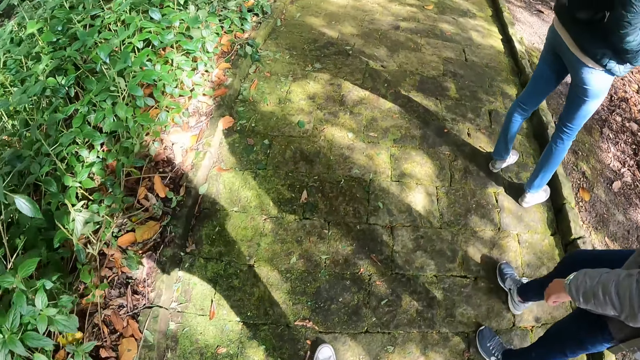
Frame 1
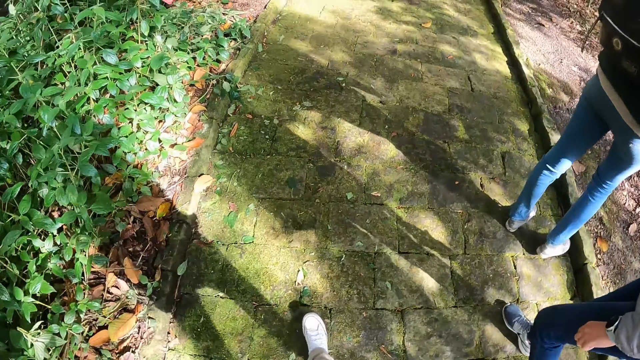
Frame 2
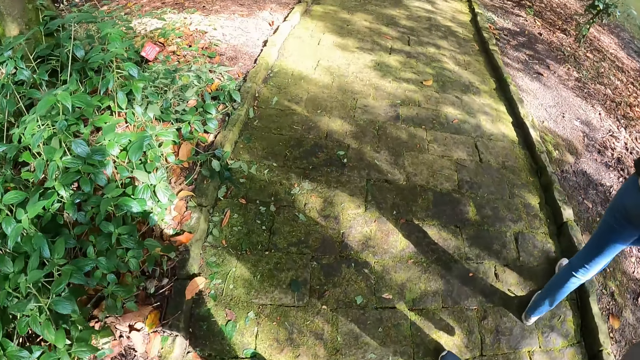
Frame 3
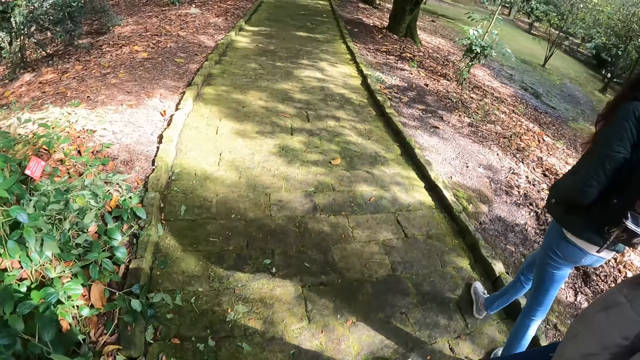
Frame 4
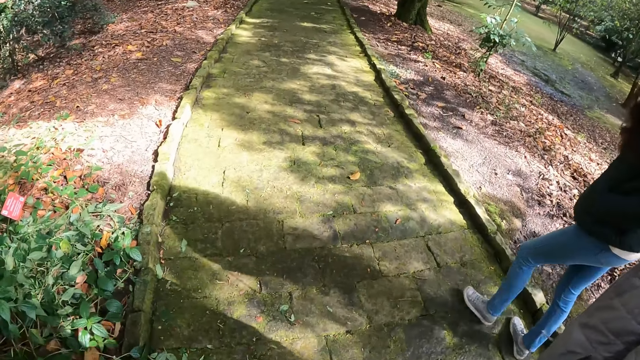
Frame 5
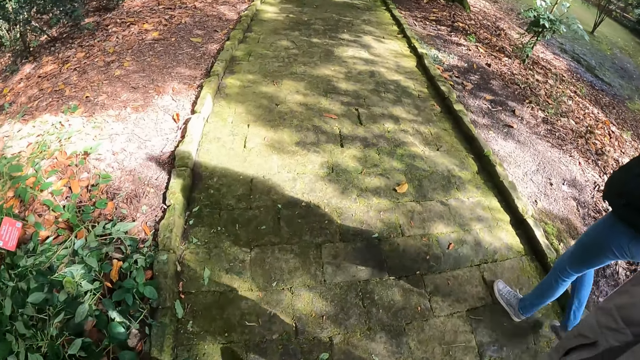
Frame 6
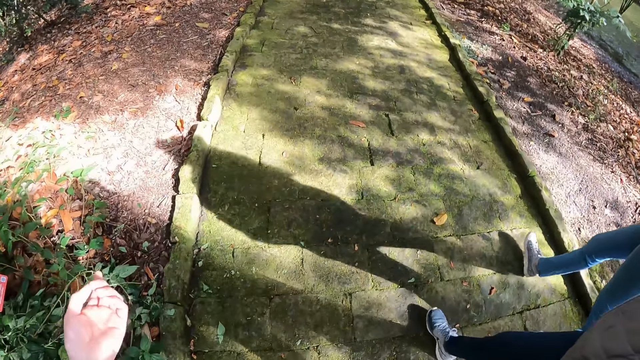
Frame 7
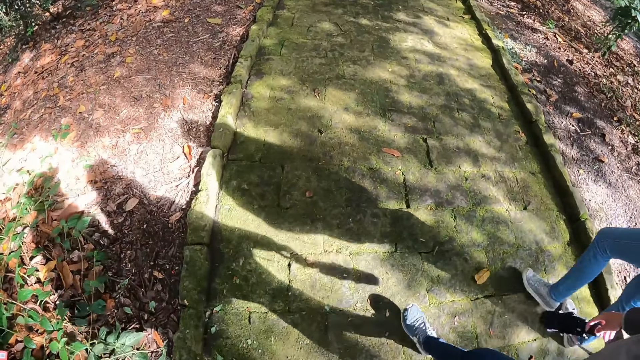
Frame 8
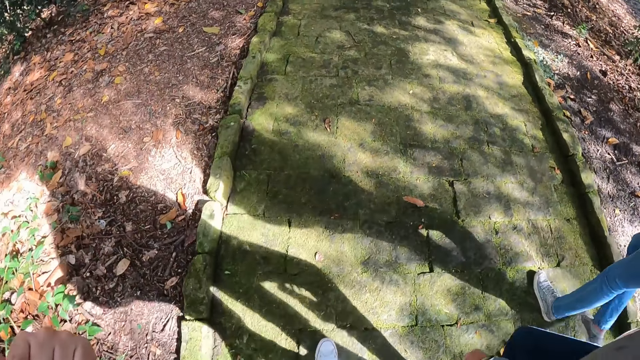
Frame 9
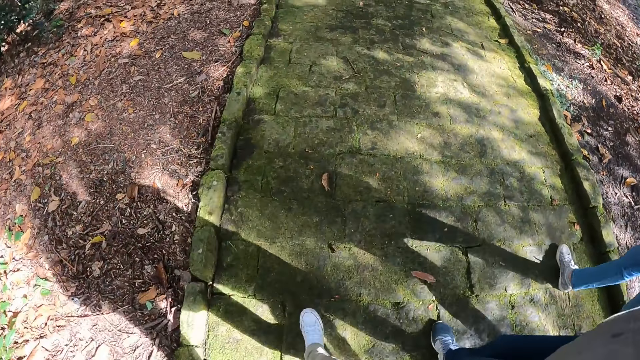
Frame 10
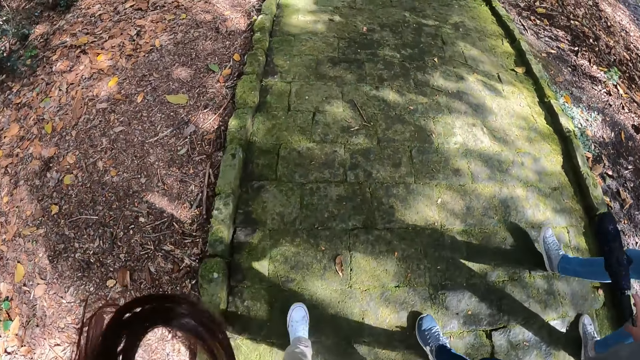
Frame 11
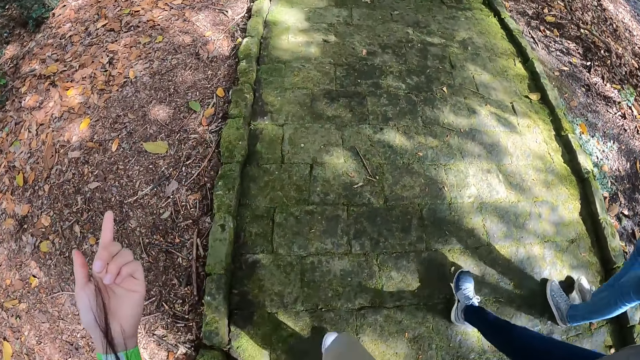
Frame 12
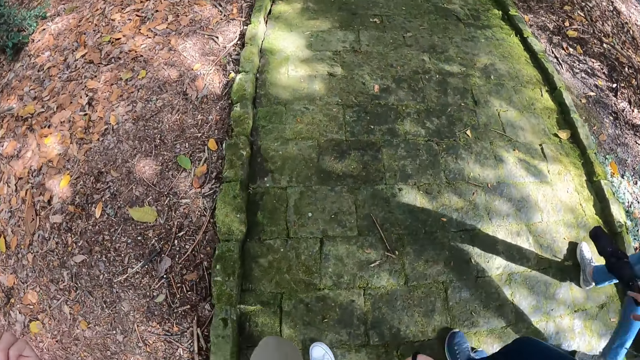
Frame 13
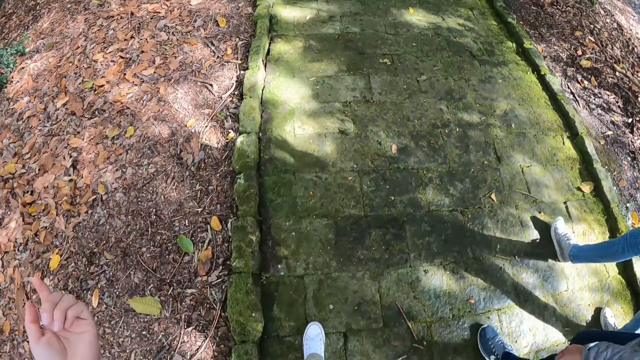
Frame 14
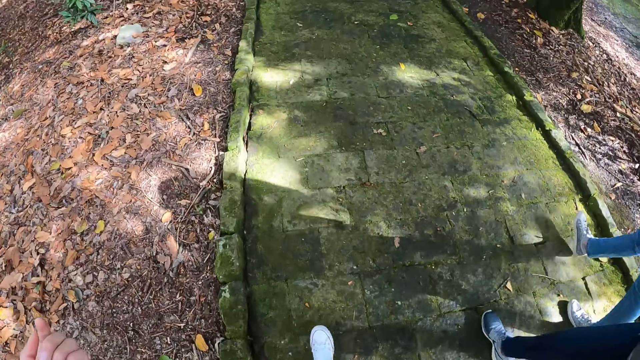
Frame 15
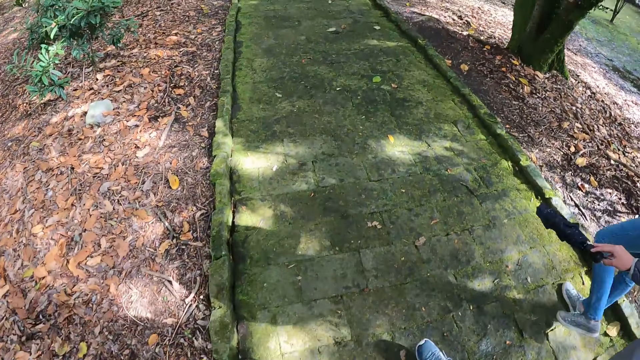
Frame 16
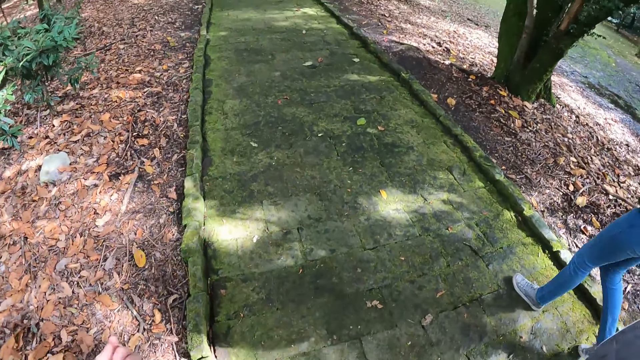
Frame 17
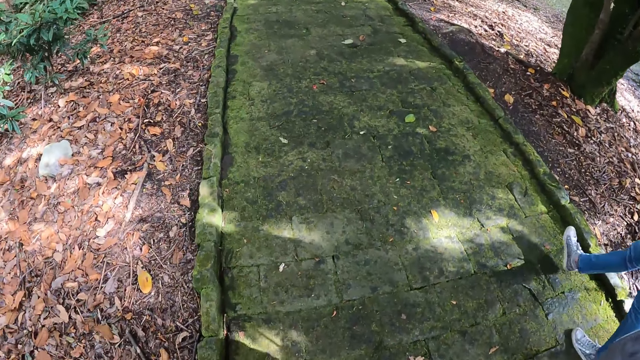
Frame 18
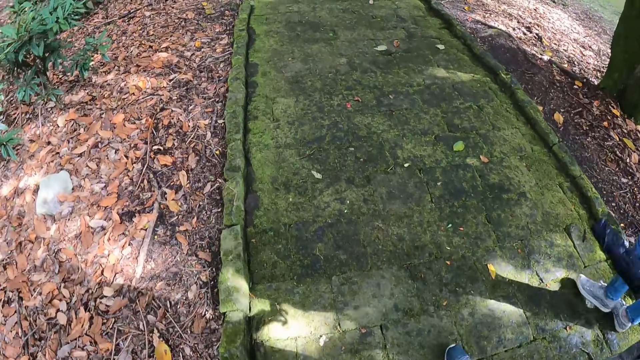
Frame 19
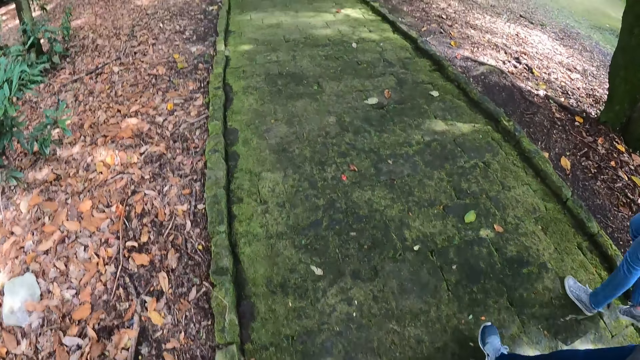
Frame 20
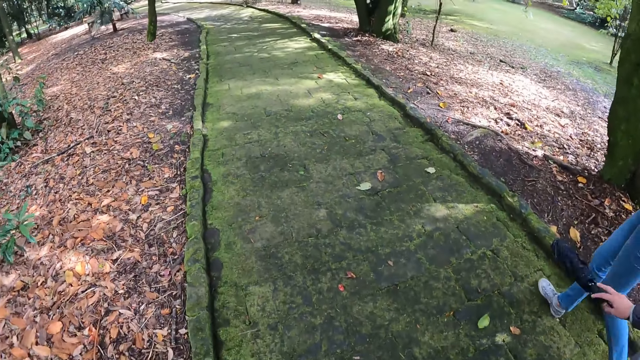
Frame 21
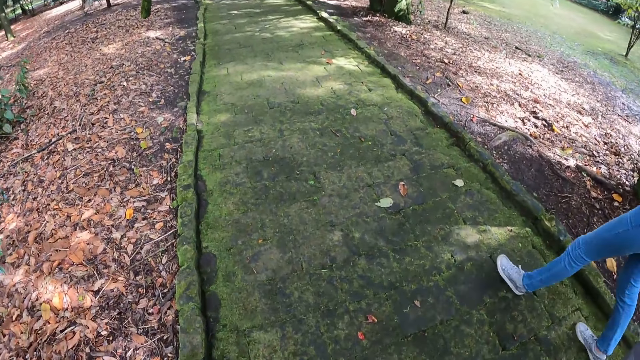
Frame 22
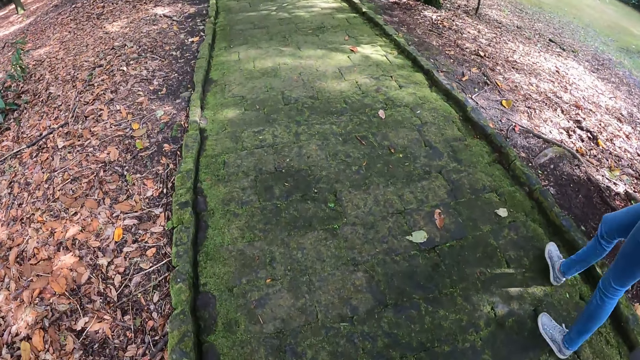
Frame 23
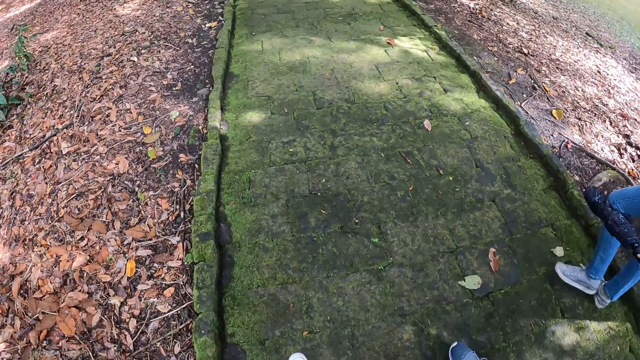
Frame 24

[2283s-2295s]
The camera wearer straightens the hair. They walk on the pavements.

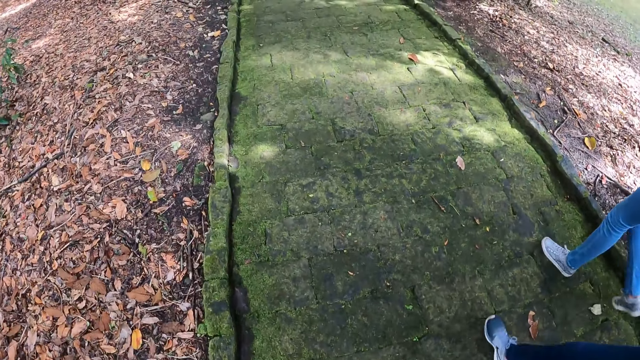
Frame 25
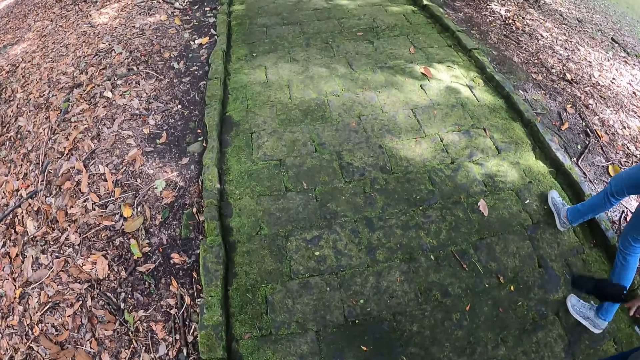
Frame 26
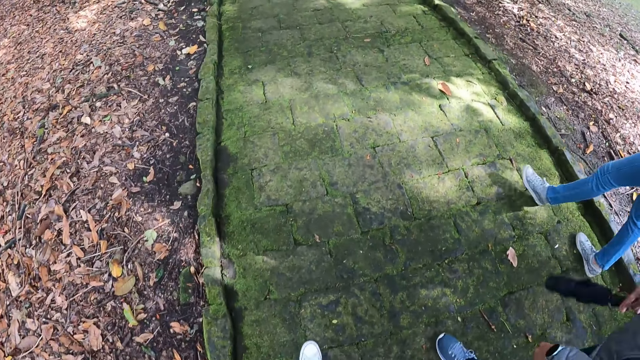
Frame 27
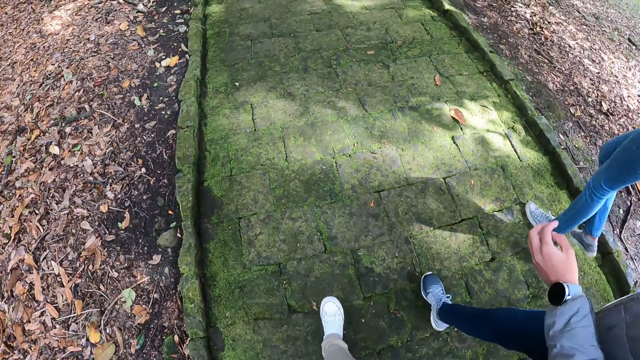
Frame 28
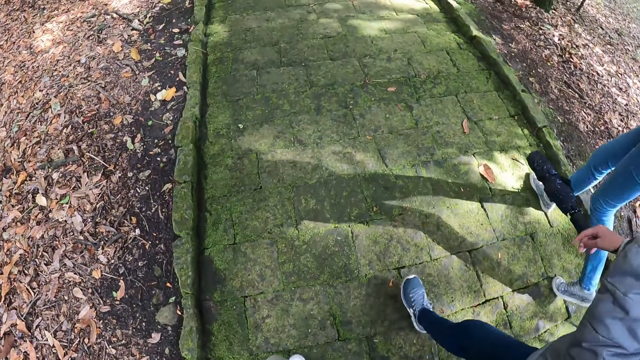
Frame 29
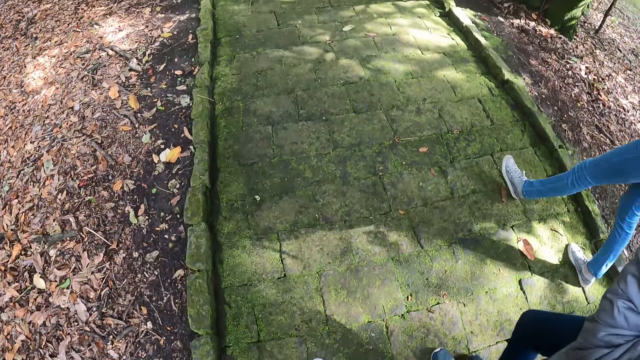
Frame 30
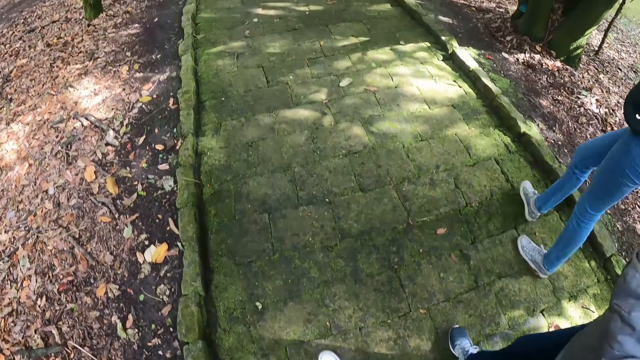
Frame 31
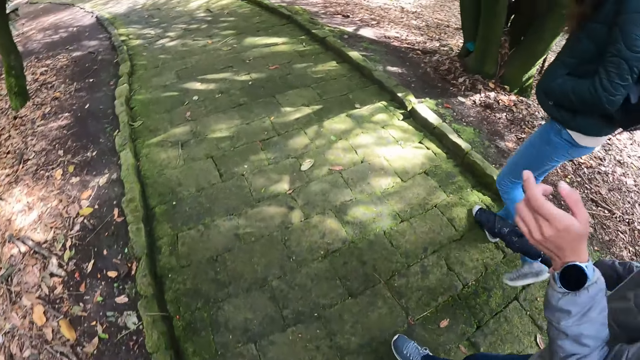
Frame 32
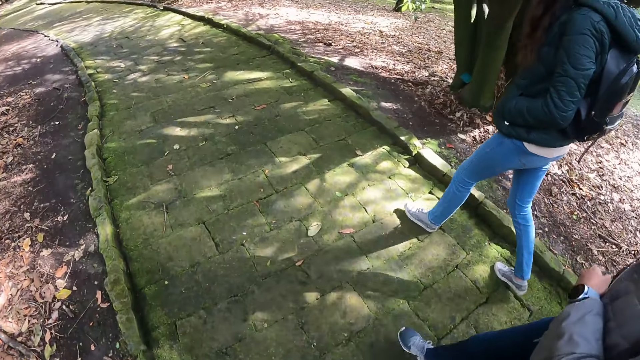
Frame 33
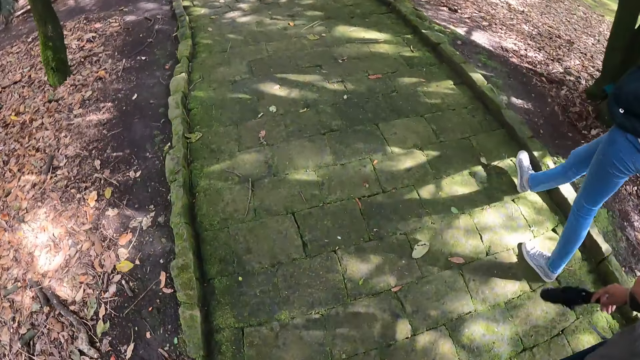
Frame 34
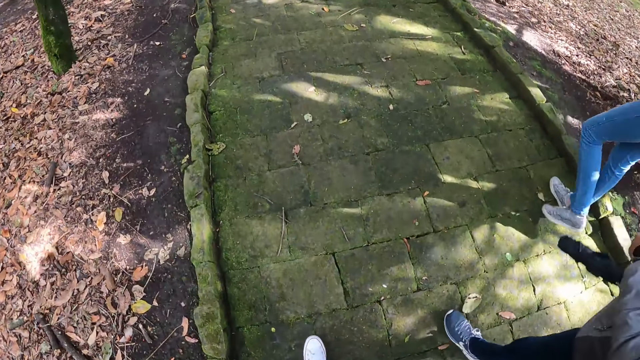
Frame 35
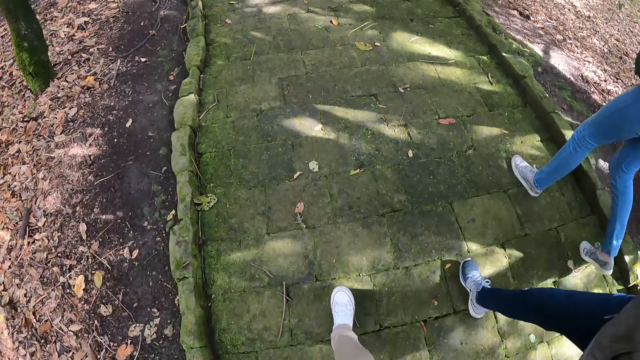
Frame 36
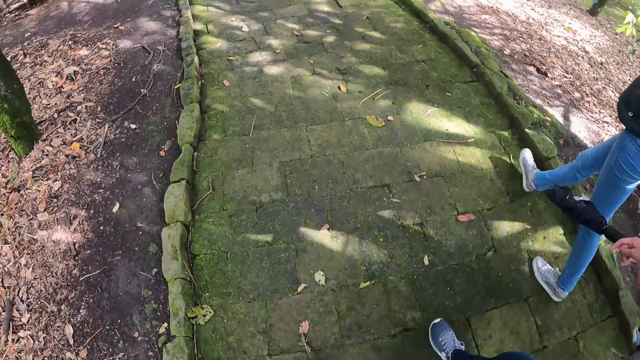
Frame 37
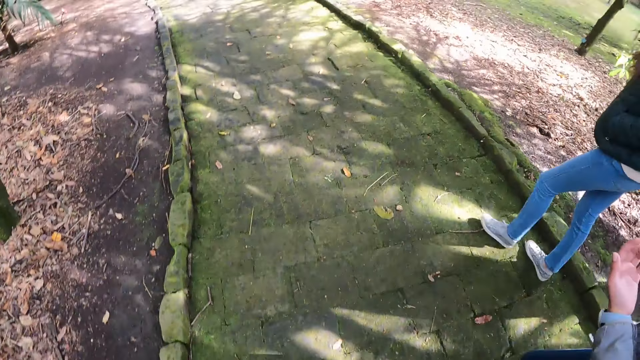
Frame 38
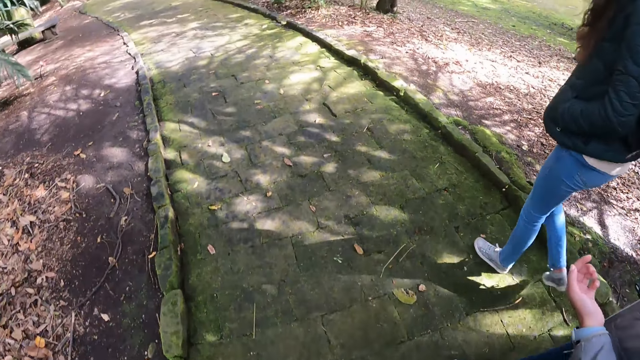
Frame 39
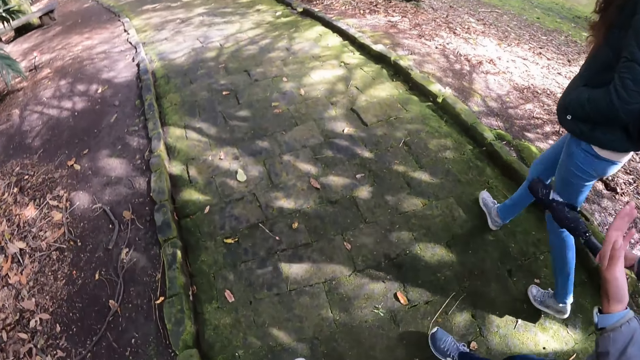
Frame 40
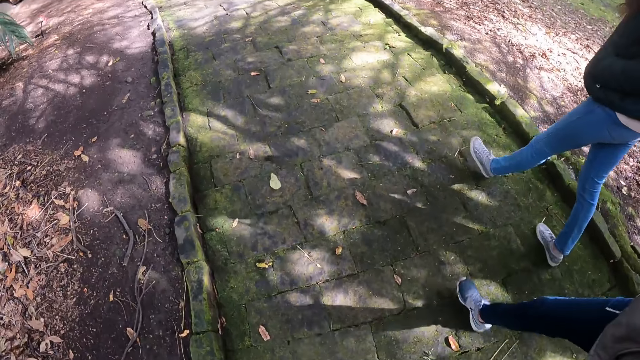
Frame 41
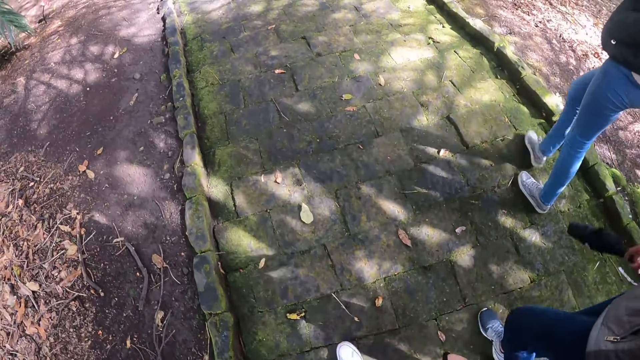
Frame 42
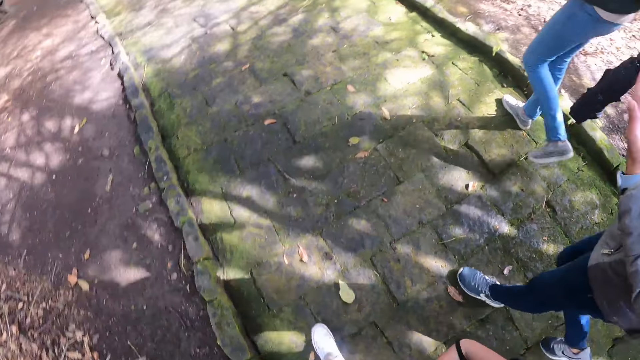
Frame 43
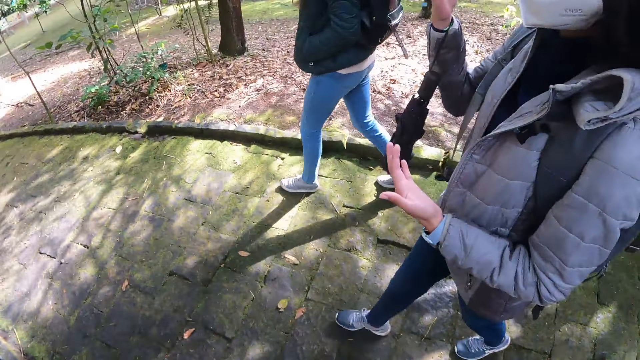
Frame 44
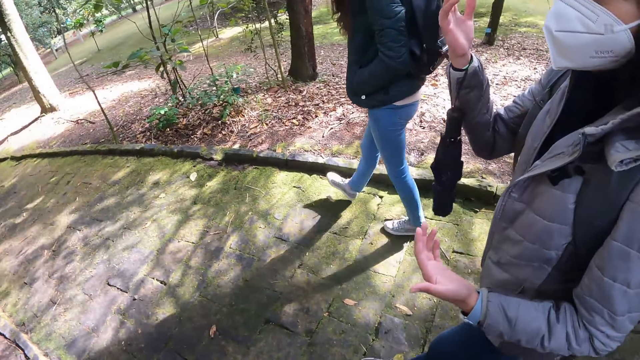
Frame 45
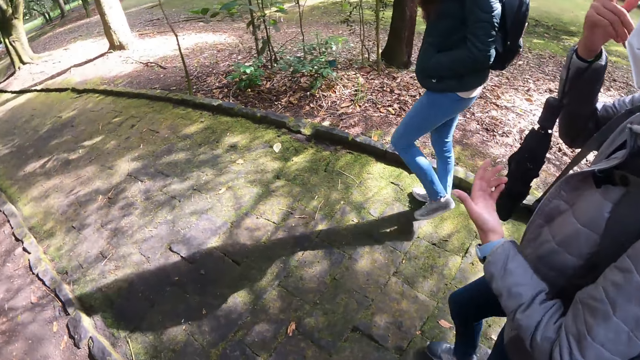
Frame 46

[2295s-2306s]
A person sways a hand. The person converses with the camera wearer.
